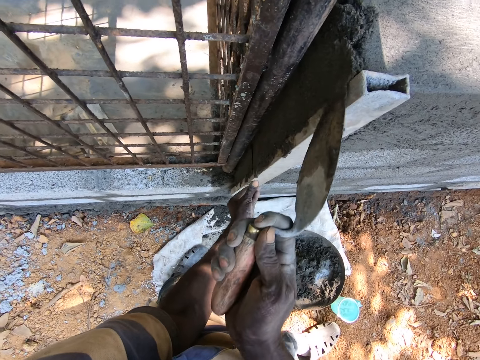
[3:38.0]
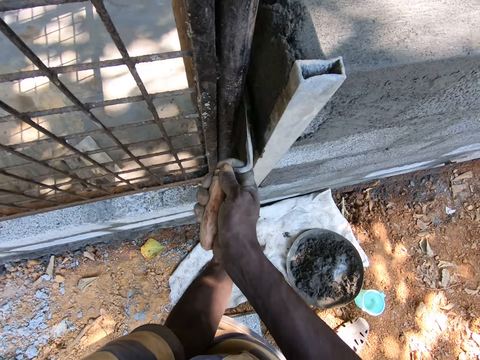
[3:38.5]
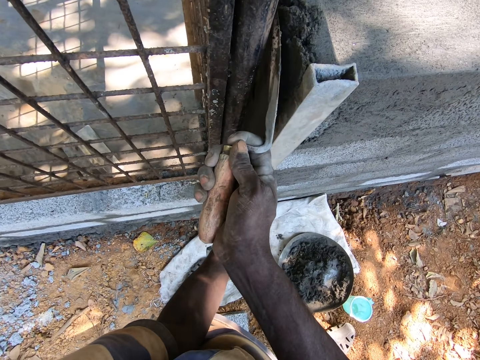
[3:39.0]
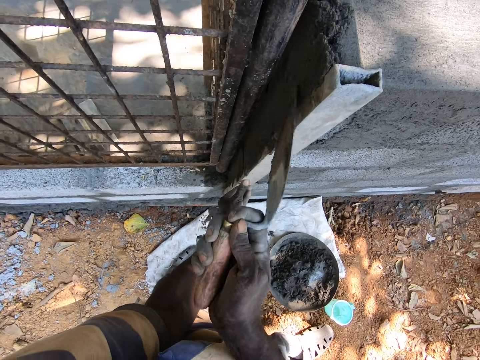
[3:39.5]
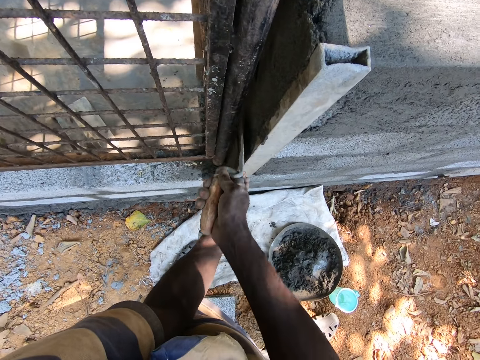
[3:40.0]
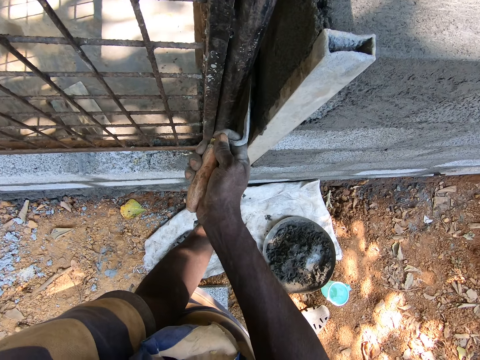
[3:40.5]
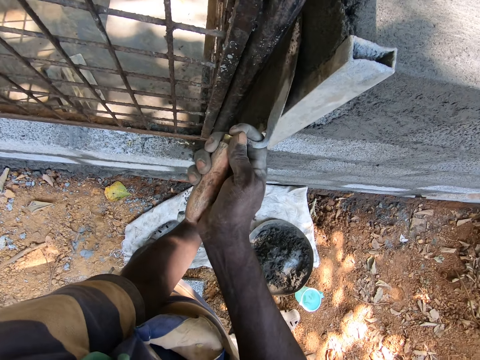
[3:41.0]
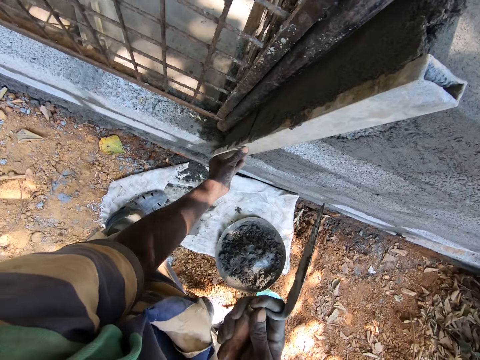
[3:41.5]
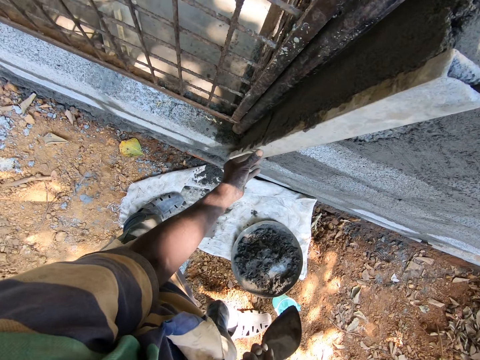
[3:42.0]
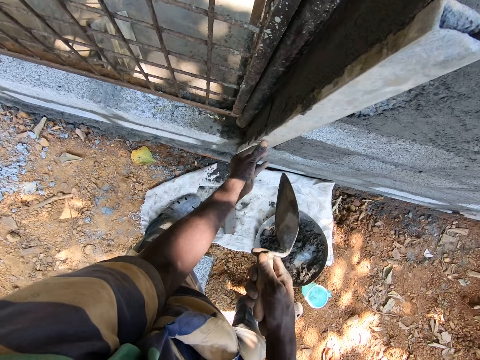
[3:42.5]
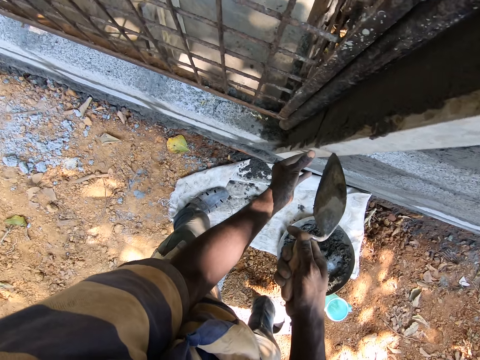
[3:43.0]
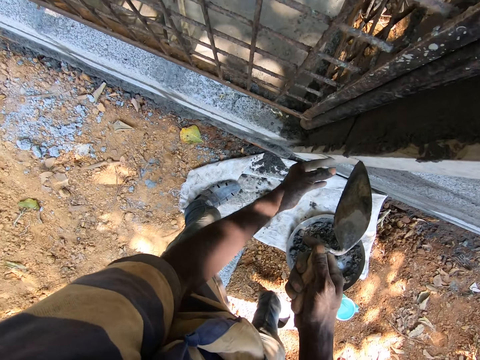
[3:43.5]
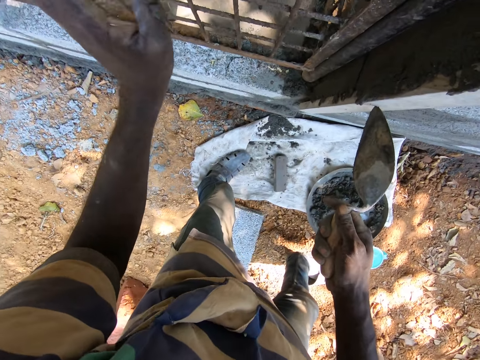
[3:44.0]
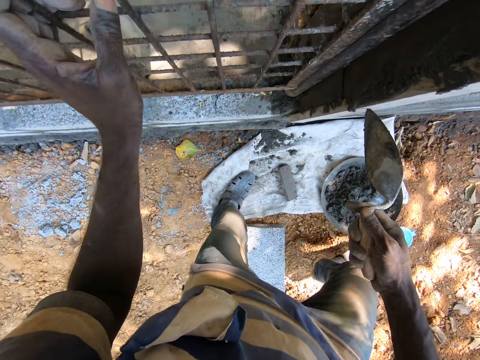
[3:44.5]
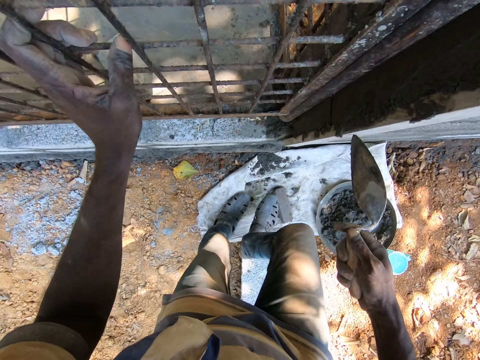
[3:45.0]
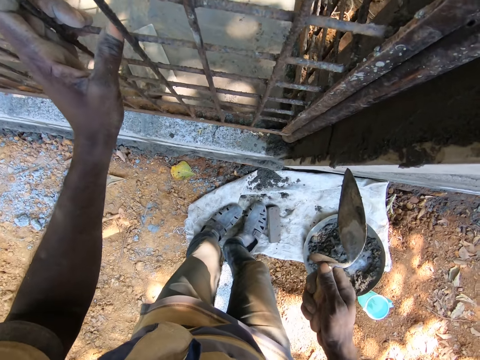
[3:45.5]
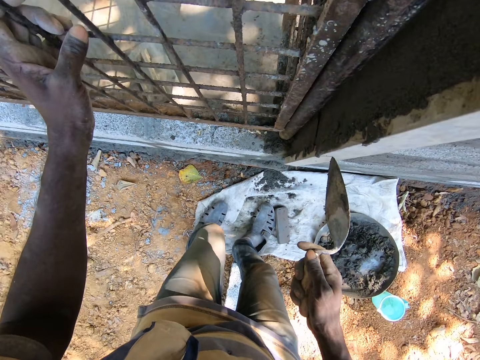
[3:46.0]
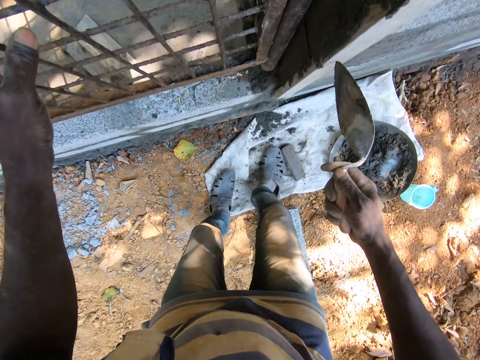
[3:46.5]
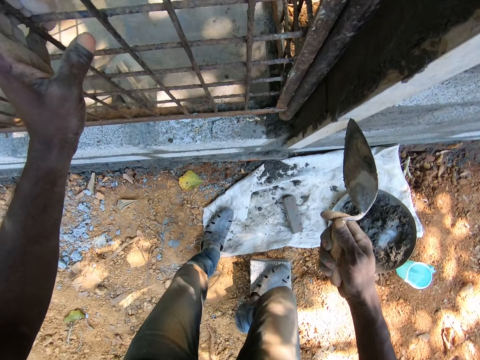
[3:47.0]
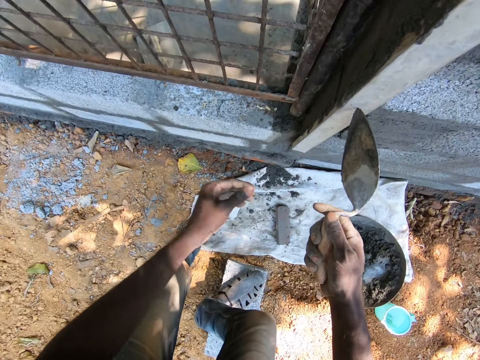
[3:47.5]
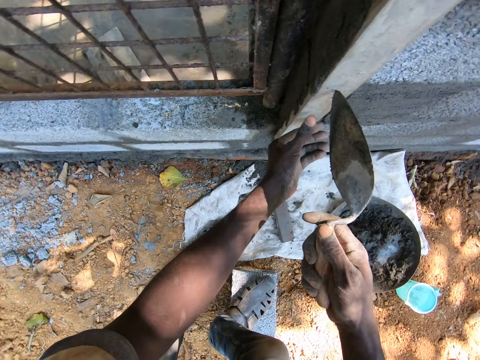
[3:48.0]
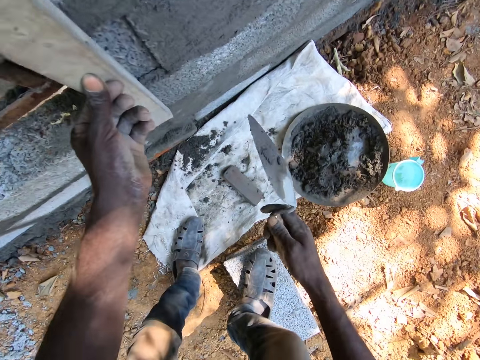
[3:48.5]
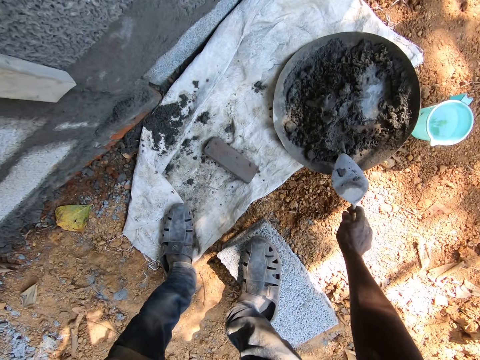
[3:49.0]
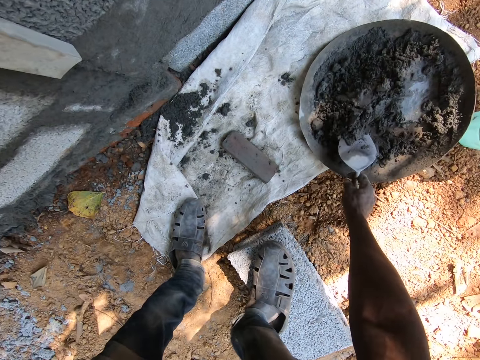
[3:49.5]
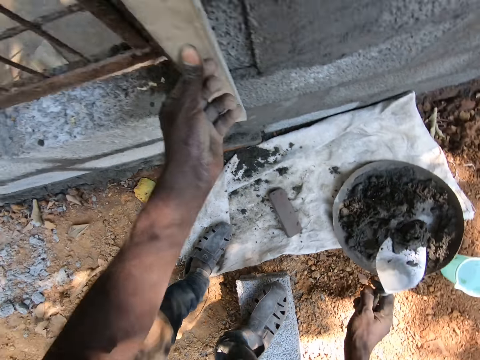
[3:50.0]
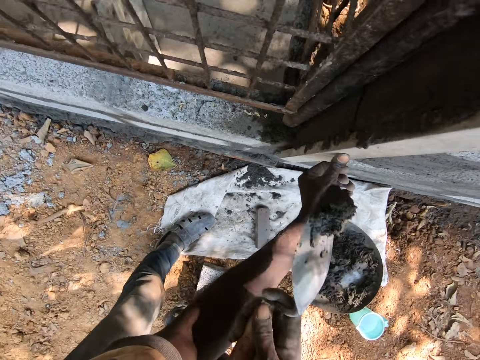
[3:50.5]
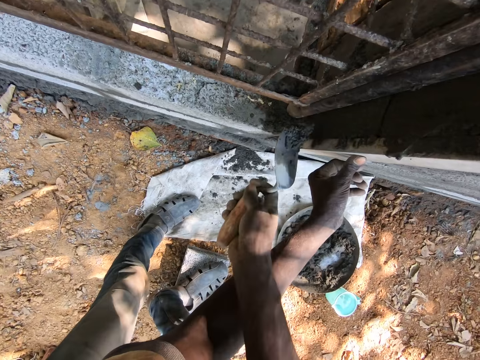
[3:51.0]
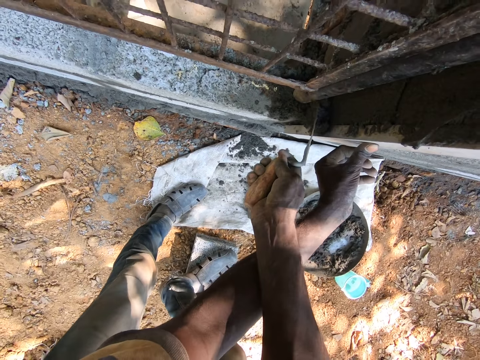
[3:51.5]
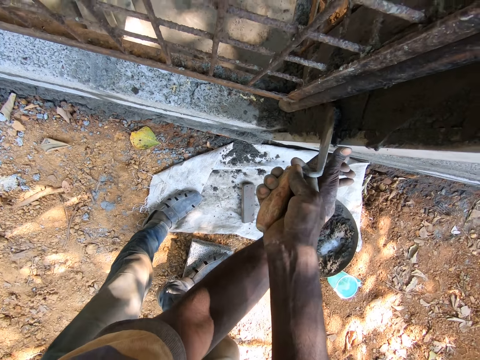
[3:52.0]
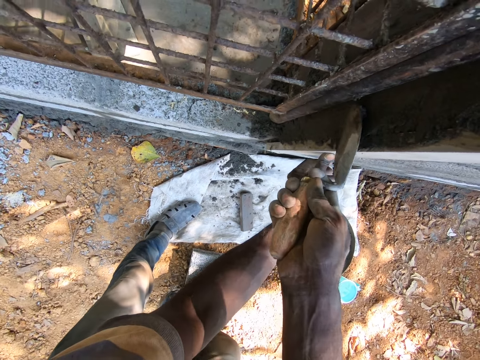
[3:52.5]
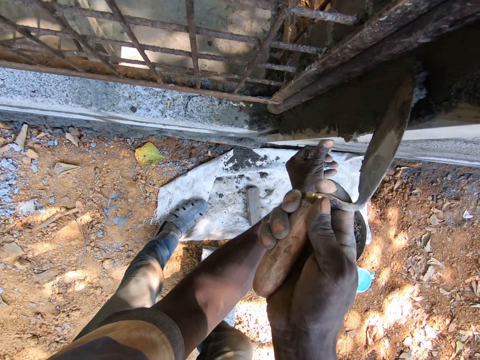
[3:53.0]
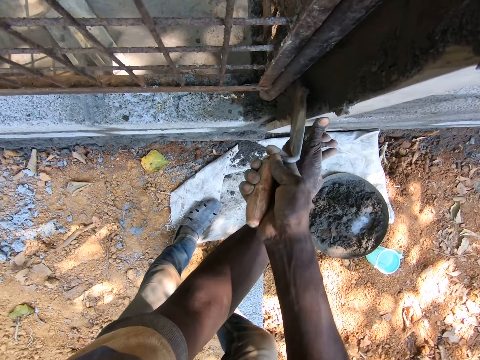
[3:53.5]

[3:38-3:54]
A man interacts with the camera wearer and another man. The camera wearer holds the spirit level on the wall with the trowel in his right hand. He moves on the compound. He holds the mesh gate of the wall with his left hand. He holds the spirit level on the wall with his left hand. He takes some cement mortar from the headpan on the sack on the ground with the trowel in his right hand. He spreads the cement mortar on the wall with the trowel in his right hand.

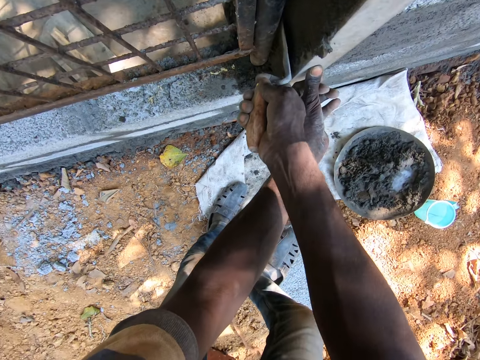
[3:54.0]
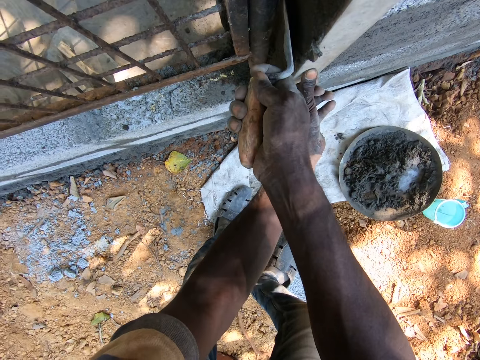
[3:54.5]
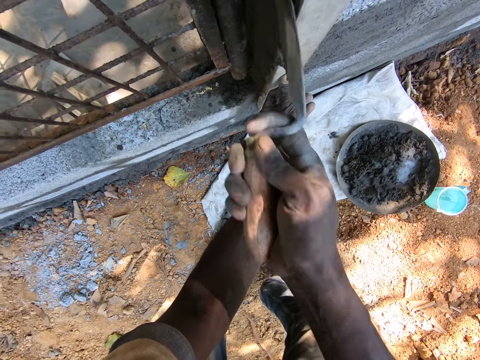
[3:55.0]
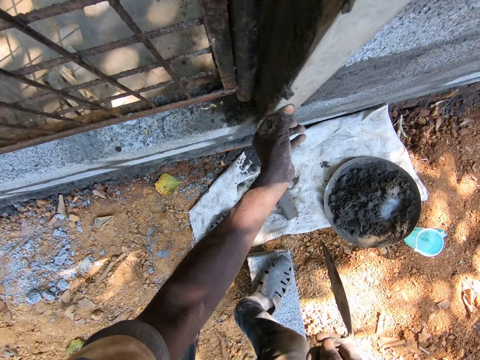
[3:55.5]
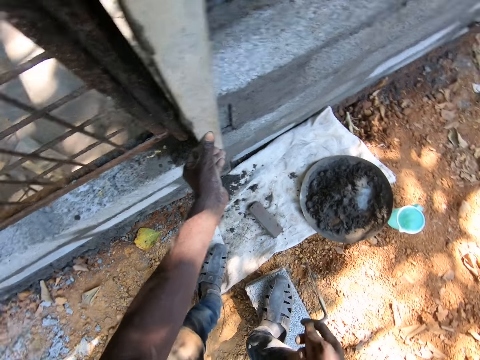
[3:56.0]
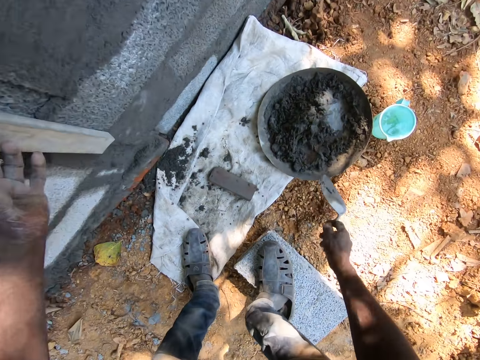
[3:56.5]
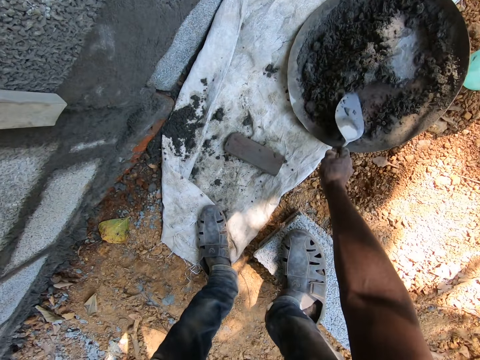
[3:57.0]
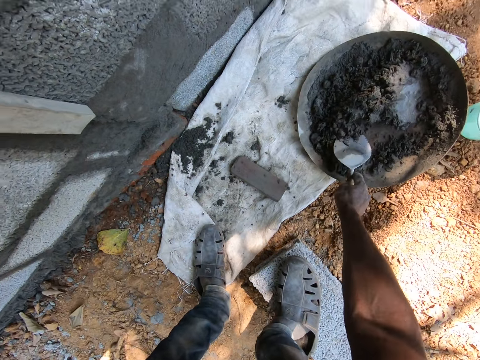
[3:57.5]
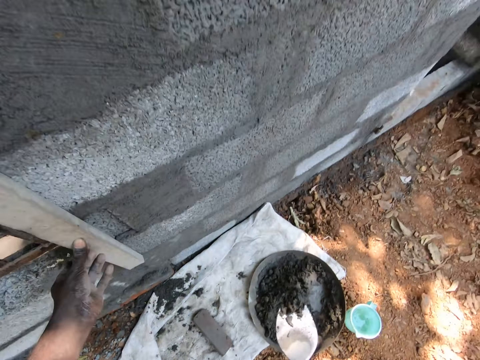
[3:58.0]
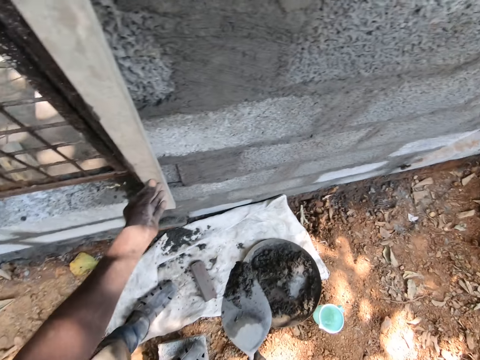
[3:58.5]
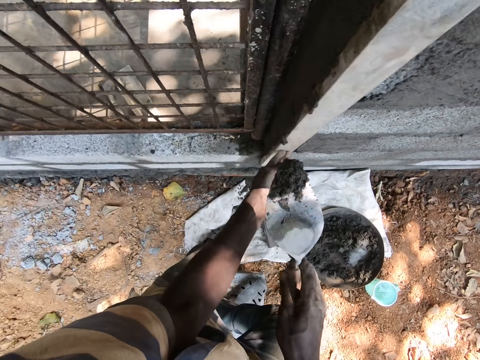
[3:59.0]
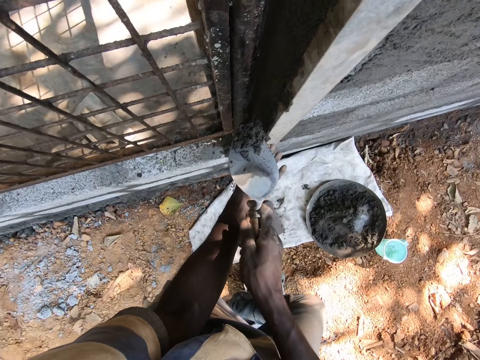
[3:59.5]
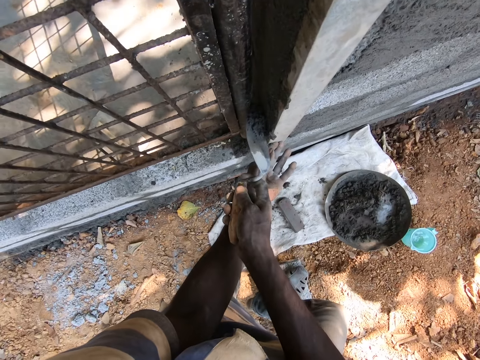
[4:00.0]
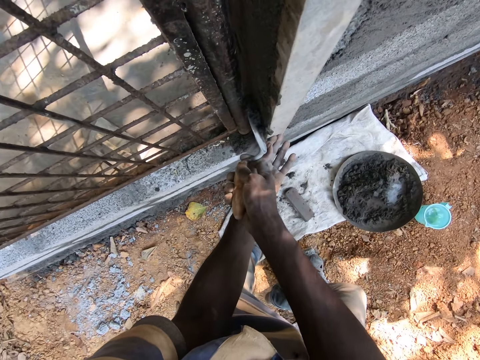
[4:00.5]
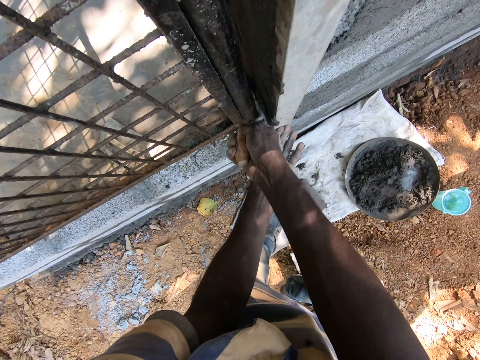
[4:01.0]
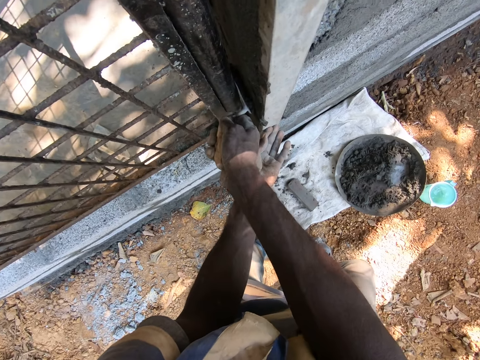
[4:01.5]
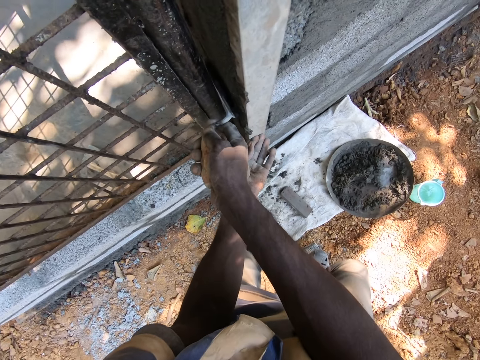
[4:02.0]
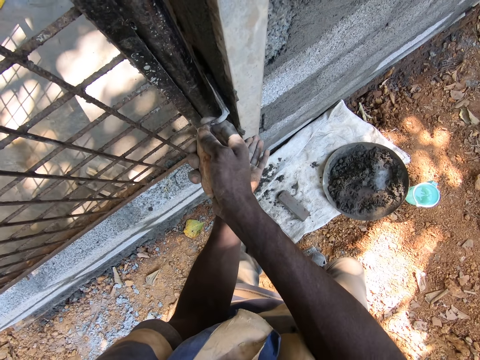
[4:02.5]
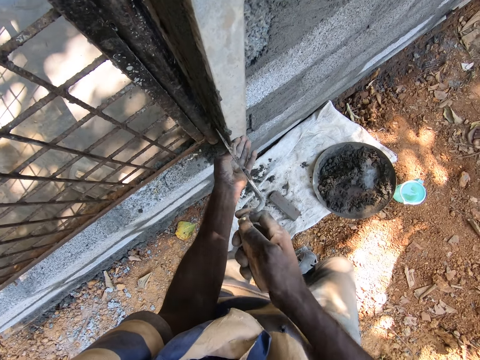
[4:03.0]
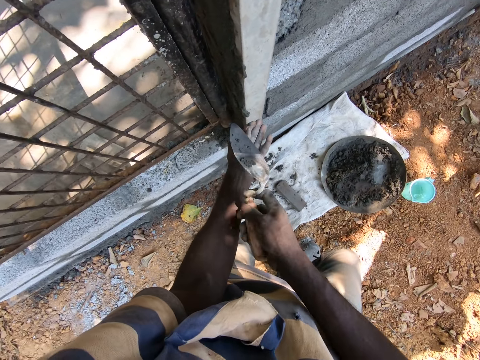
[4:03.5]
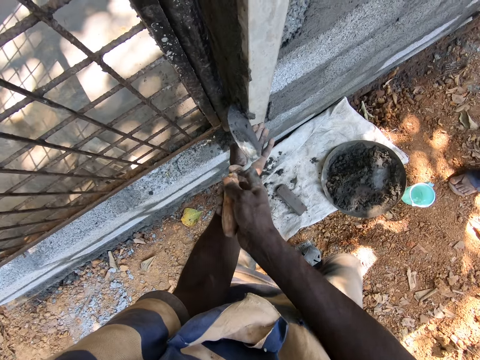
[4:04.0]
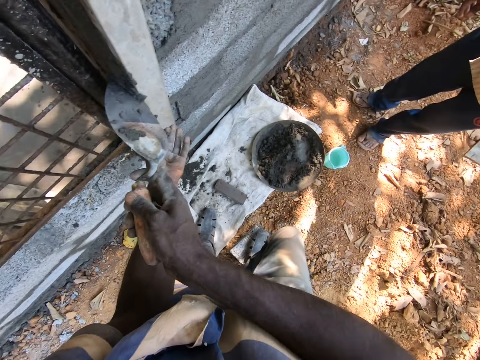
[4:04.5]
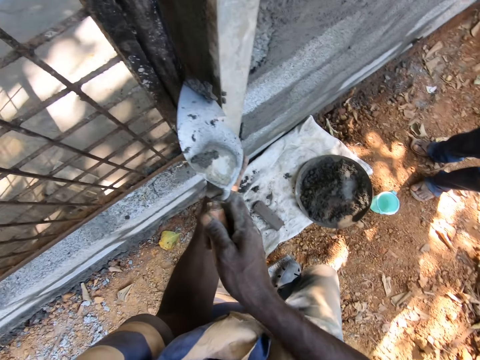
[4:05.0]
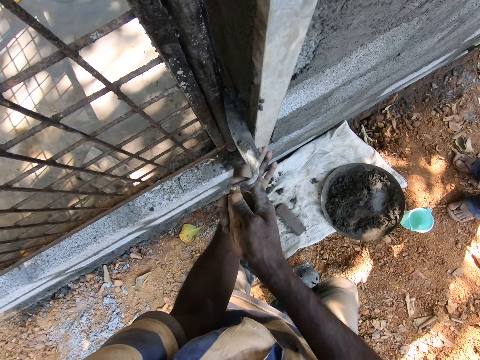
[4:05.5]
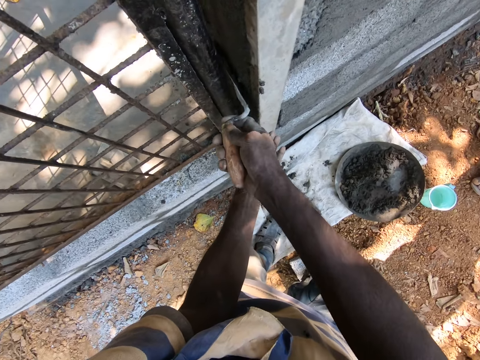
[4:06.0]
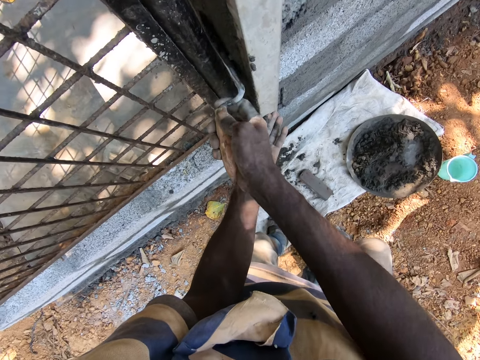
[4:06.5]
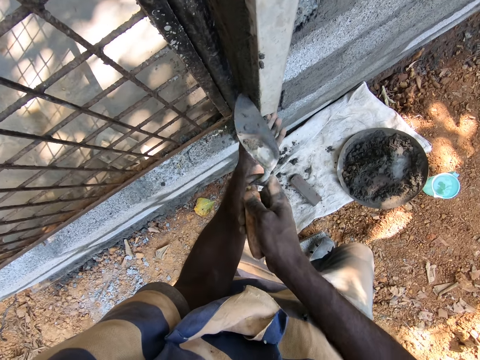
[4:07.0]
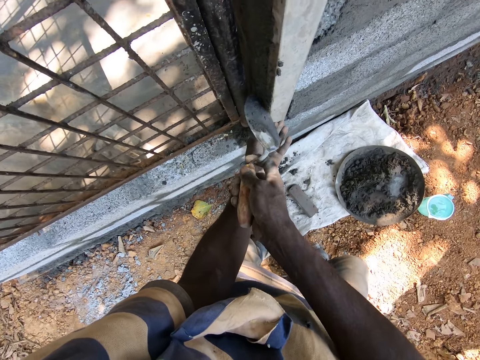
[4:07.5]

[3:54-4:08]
The camera wearer takes some cement mortar from the headpan on the sack on the ground with the trowel in his right hand. He spreads the cement mortar on the wall with the trowel in his right hand. He interacts with the man.
